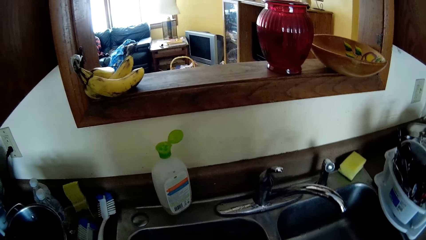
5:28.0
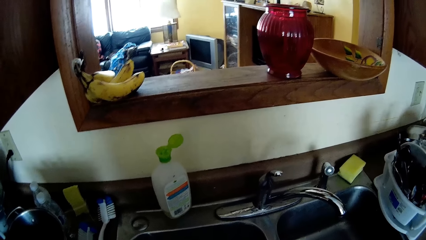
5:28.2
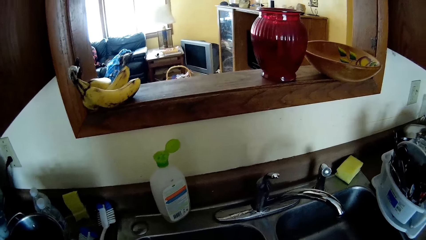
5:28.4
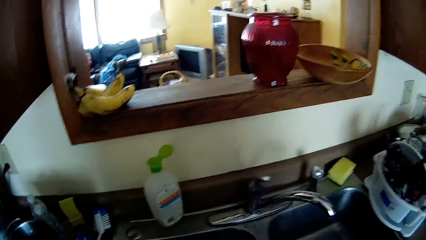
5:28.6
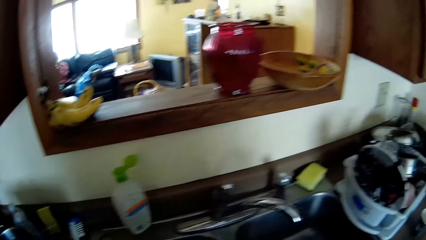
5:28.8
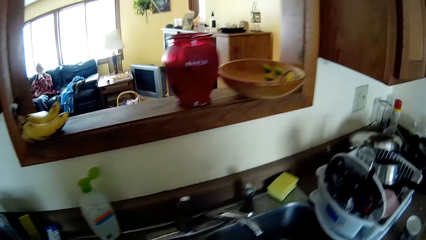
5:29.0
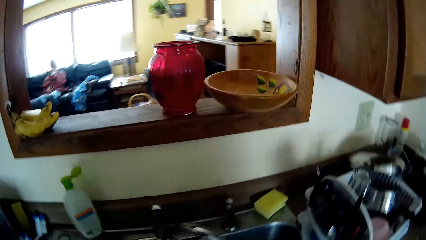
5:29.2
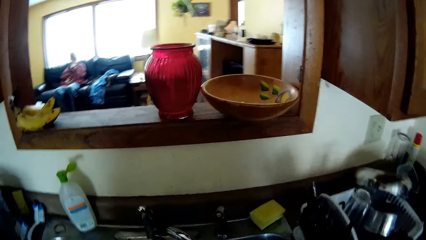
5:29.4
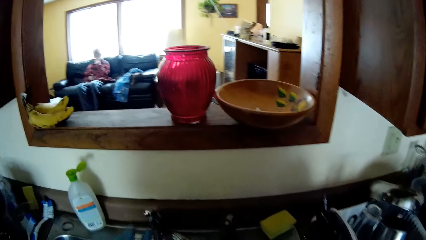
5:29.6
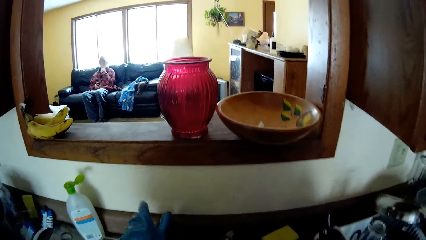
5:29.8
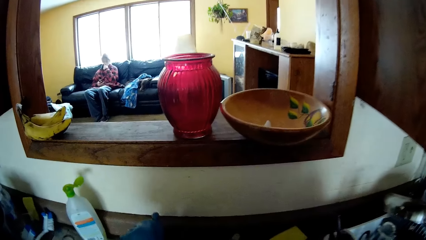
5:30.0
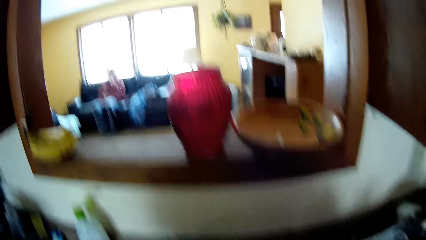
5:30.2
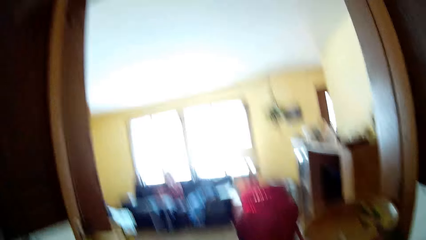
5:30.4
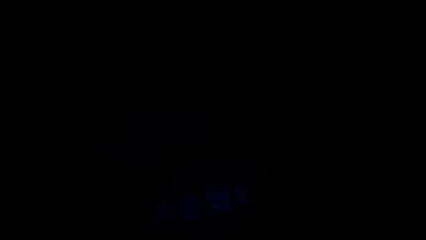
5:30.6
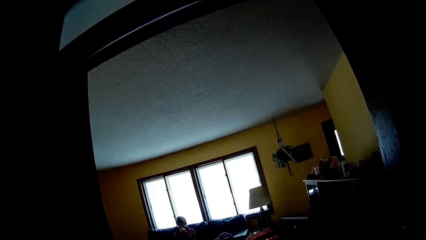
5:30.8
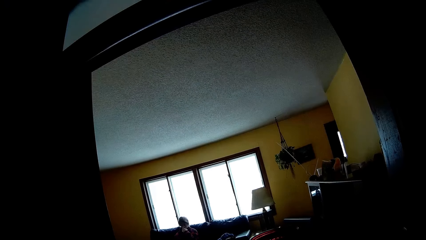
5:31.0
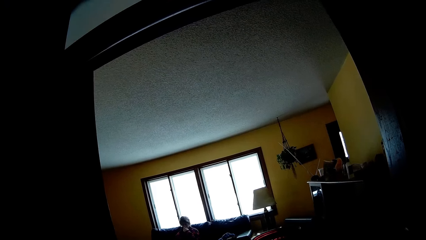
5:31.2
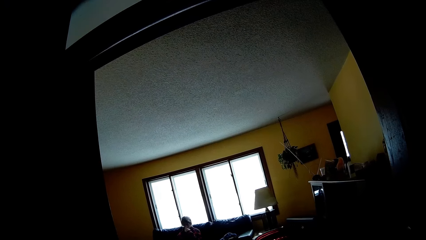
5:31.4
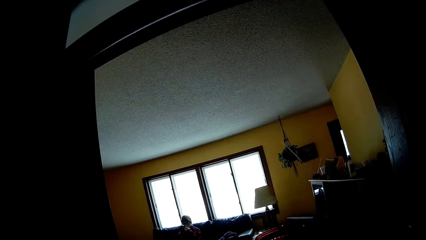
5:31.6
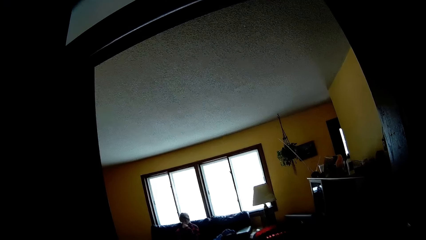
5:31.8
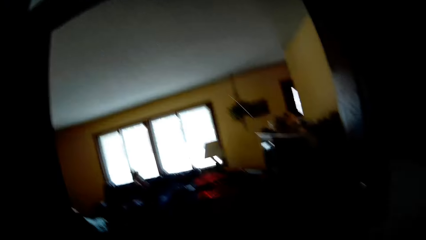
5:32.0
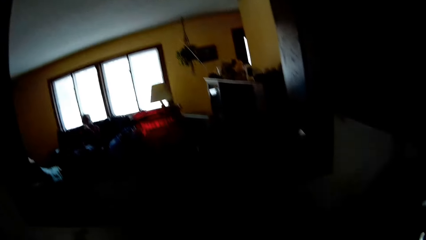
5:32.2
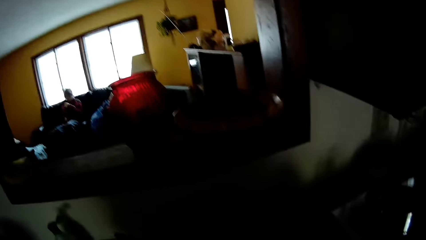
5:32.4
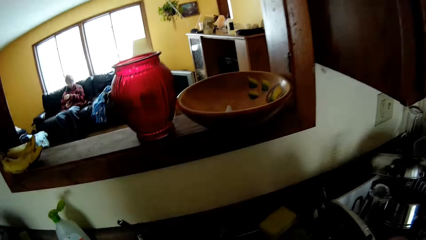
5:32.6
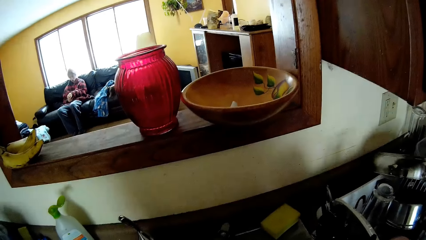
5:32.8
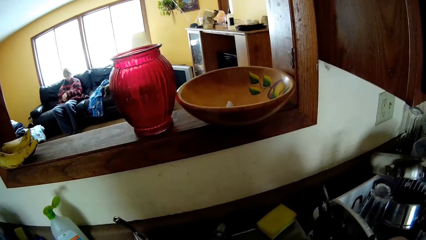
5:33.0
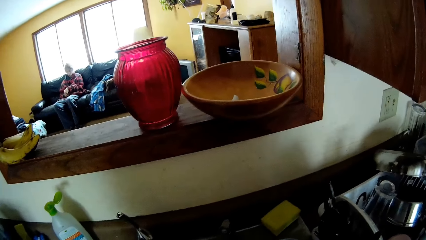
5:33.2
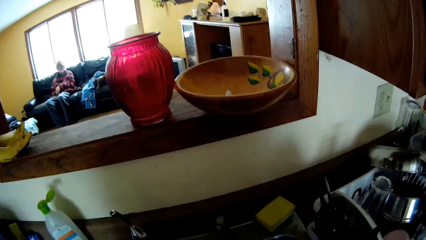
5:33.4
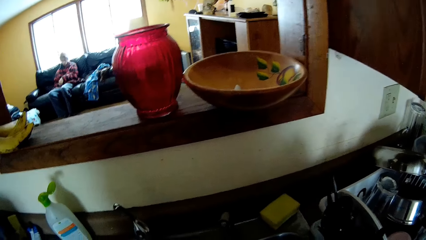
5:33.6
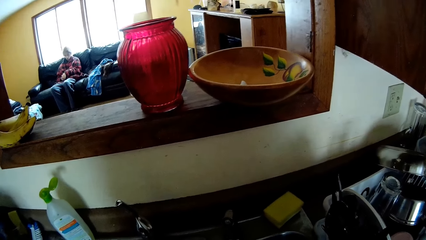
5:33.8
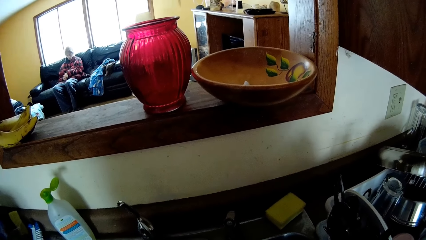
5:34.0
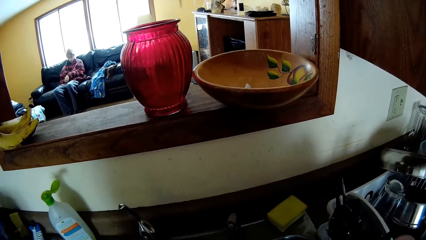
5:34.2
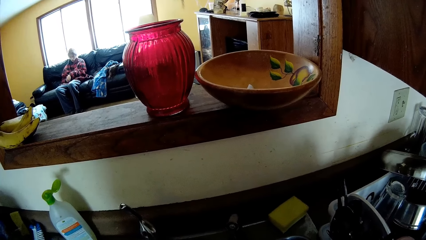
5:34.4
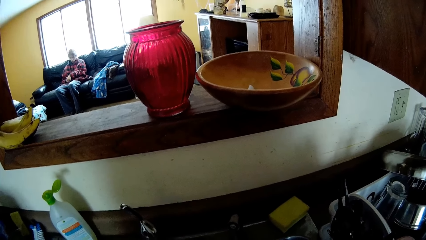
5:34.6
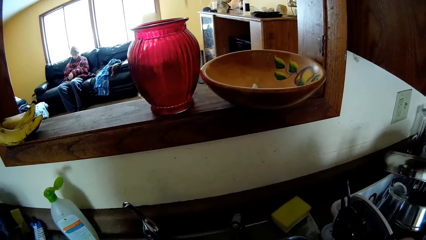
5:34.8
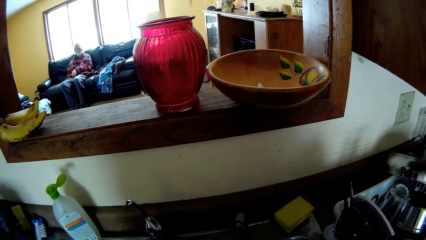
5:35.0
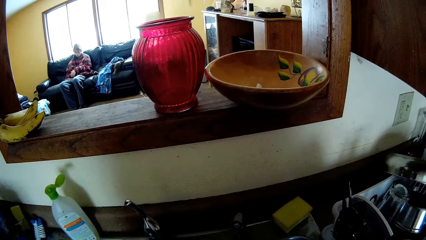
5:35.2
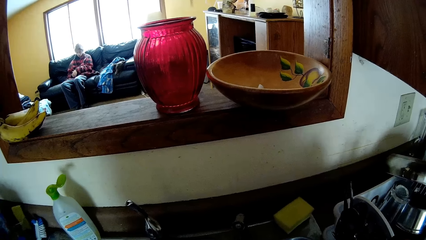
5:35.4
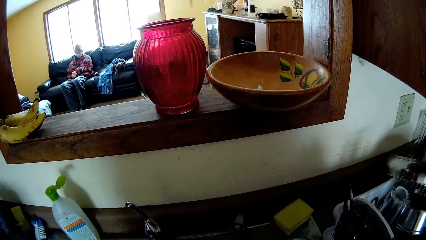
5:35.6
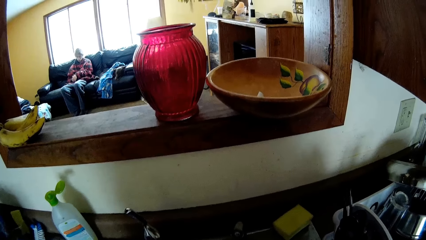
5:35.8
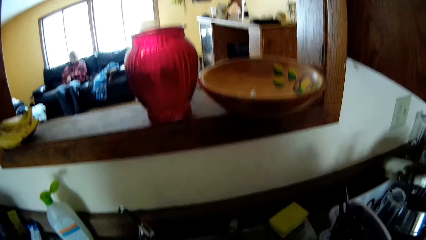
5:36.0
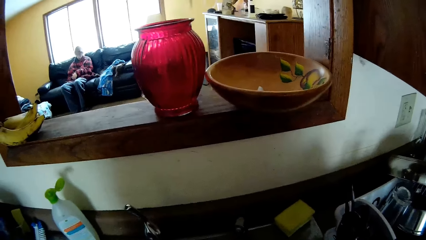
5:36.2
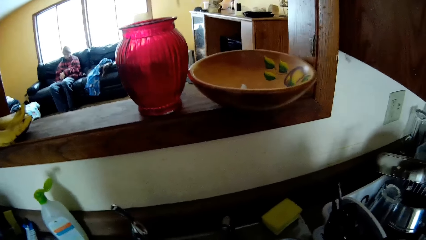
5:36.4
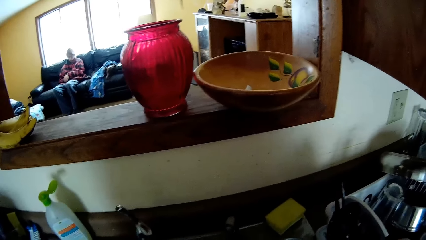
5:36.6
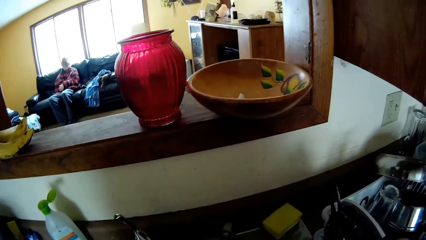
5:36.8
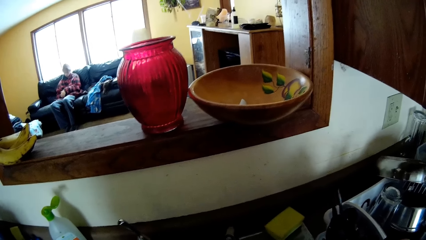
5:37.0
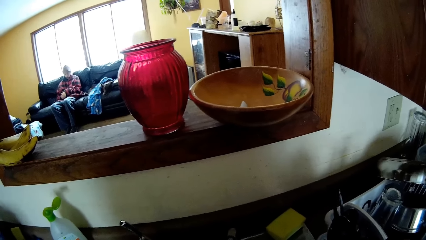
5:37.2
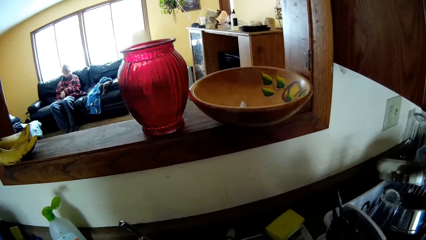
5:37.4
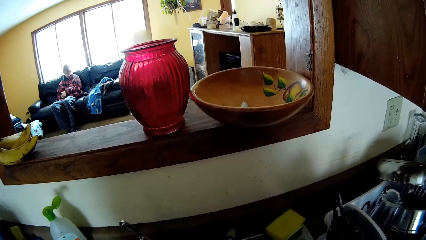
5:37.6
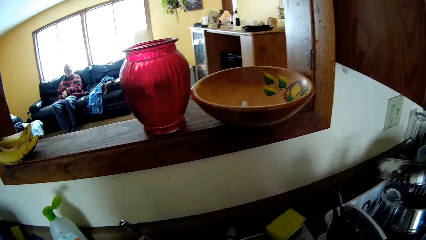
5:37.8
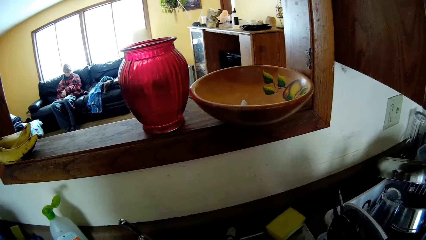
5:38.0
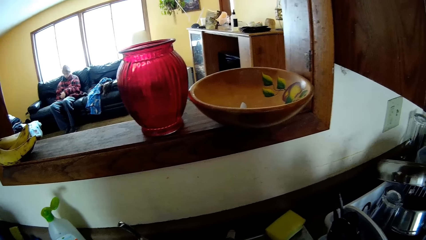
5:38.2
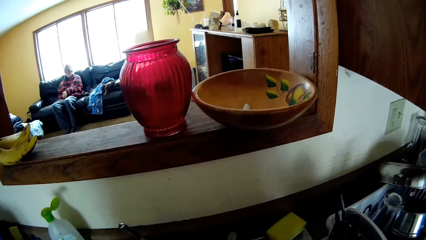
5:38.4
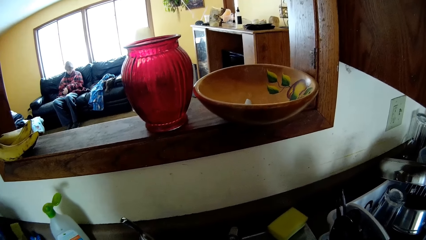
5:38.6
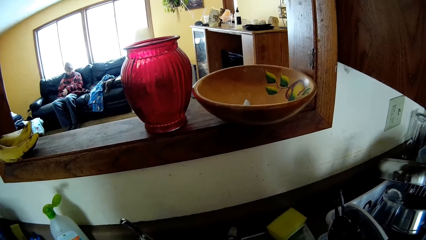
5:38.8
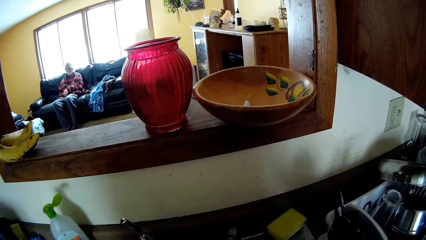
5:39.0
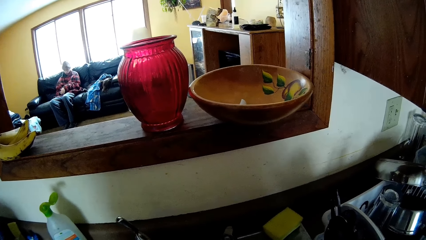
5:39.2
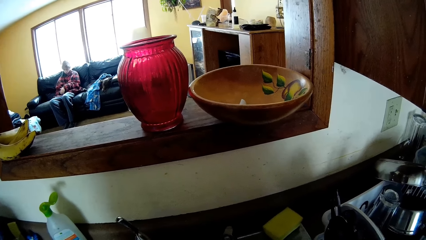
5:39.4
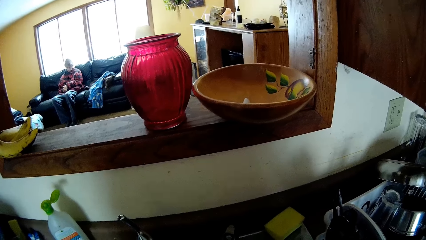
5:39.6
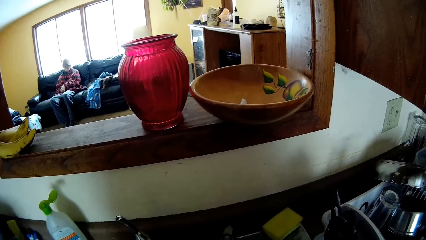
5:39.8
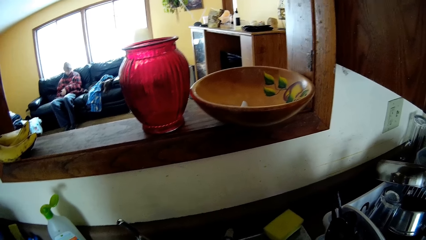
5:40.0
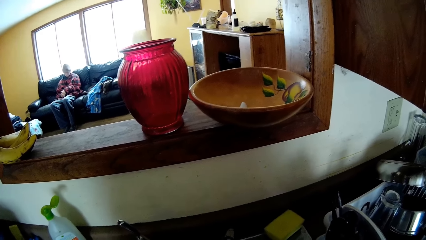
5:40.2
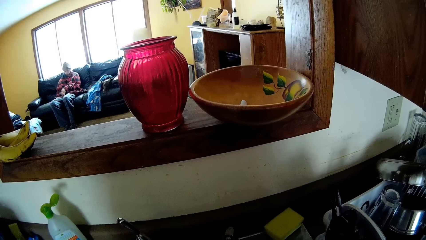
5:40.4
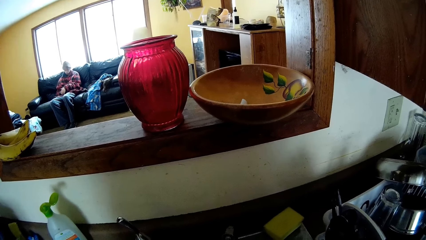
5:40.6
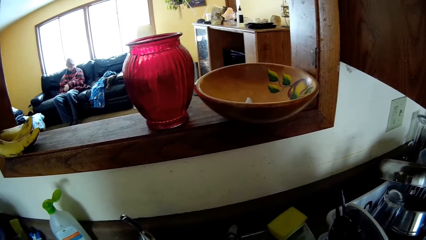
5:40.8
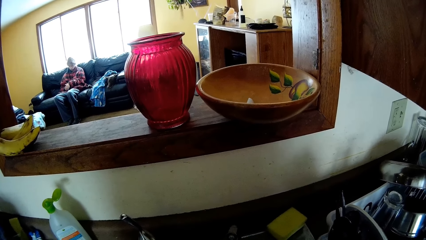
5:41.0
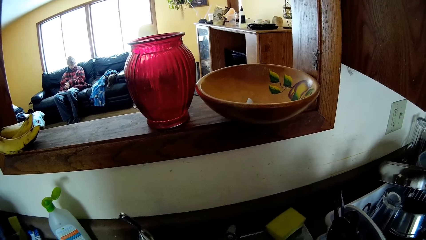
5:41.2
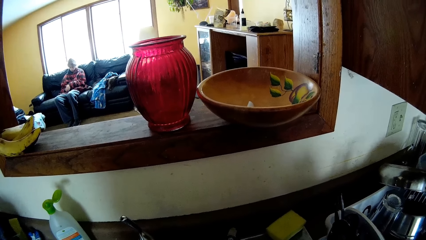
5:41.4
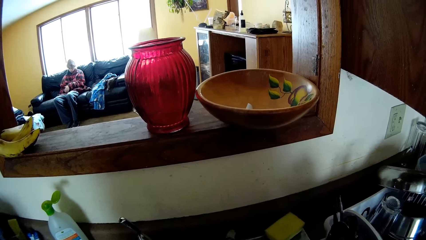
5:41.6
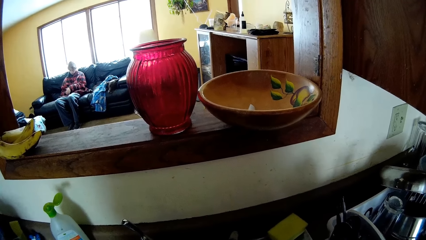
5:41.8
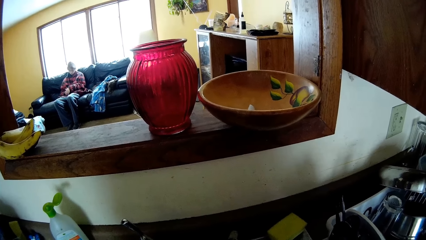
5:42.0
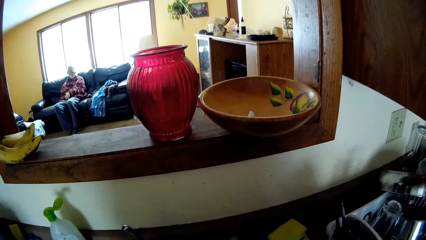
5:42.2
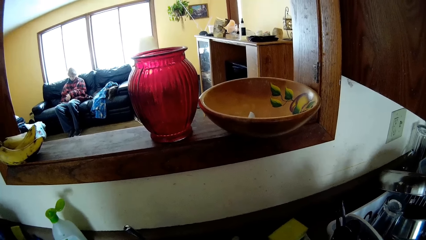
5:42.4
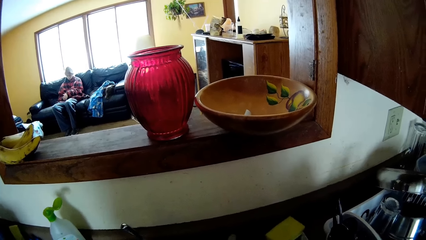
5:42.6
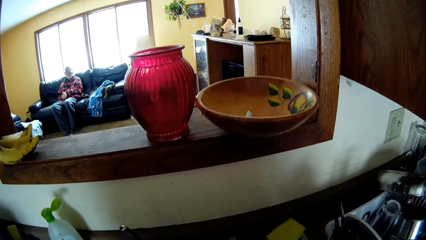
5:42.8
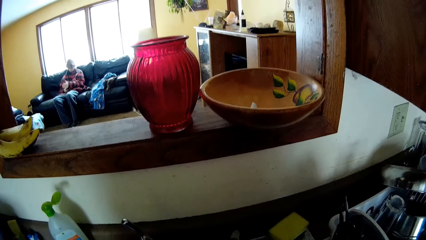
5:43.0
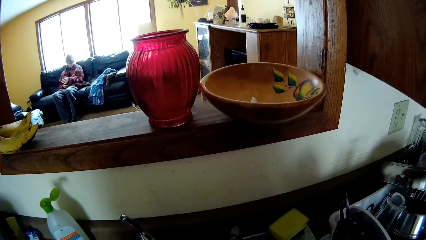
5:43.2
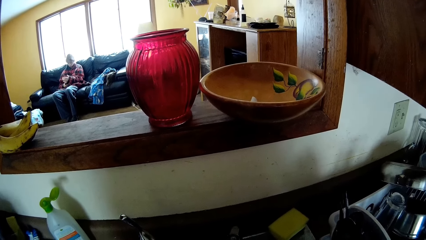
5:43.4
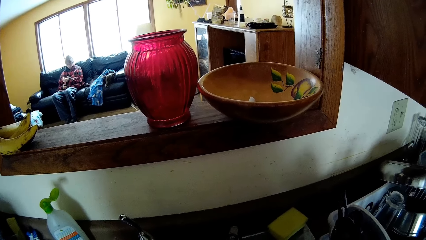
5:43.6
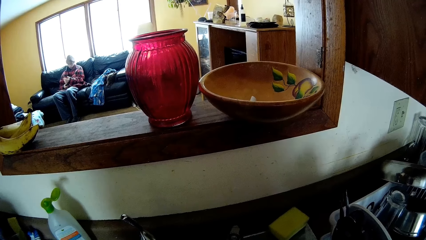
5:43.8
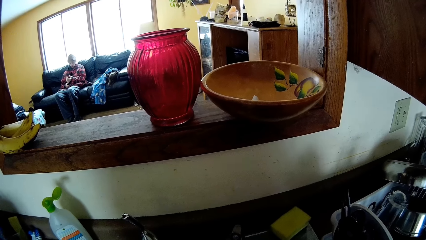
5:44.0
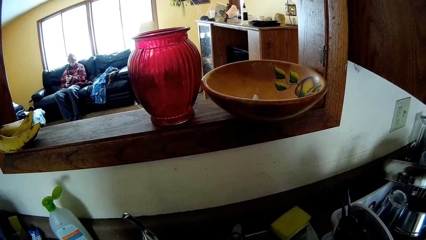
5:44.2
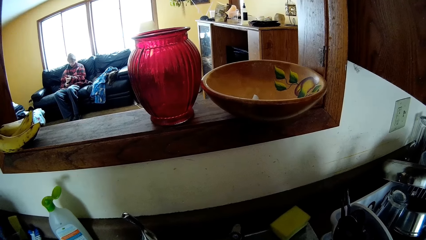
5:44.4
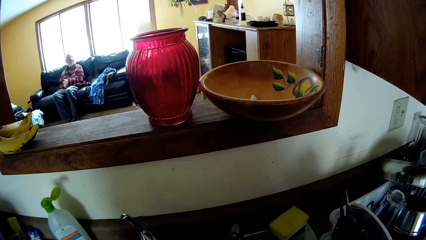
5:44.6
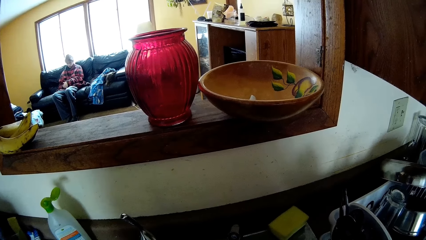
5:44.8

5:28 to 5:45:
The camera wearer opens the faucet. They look around.
